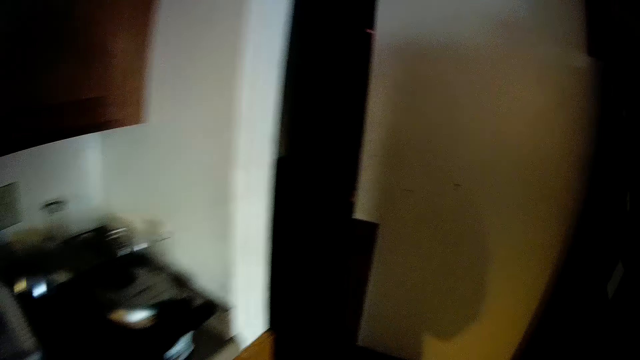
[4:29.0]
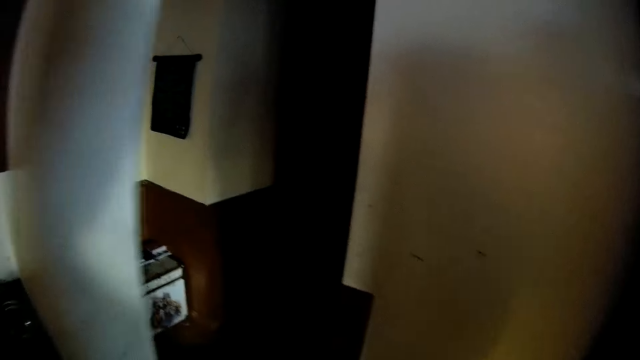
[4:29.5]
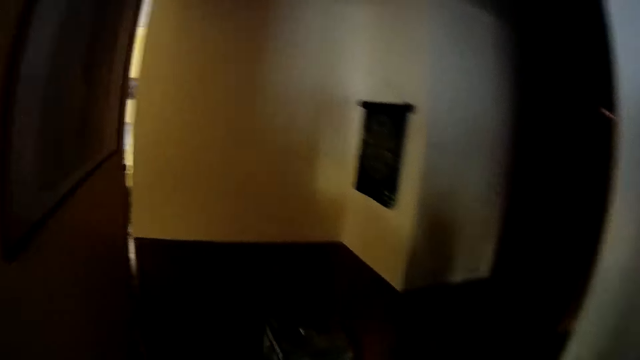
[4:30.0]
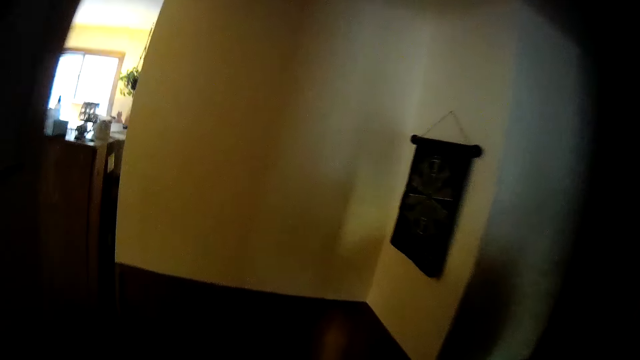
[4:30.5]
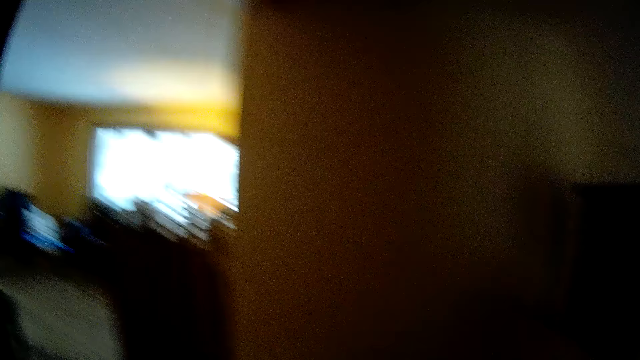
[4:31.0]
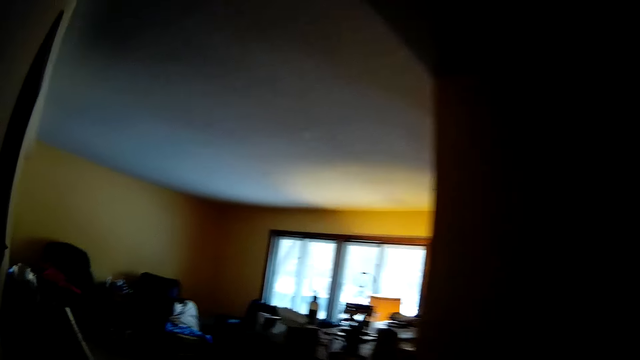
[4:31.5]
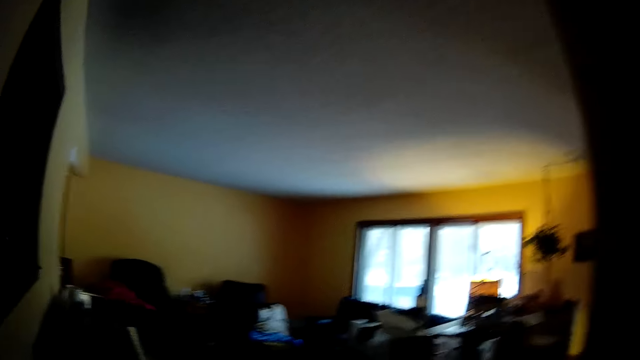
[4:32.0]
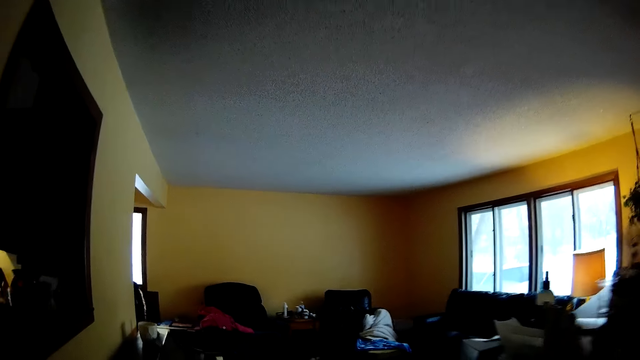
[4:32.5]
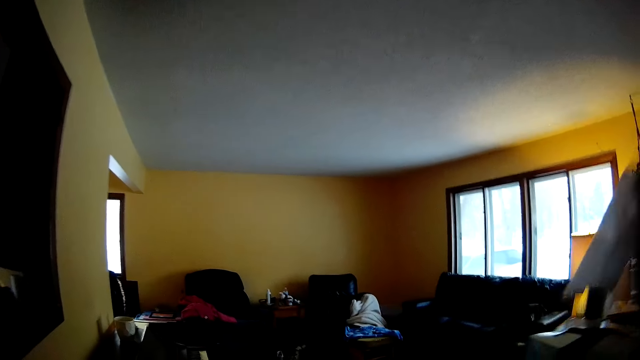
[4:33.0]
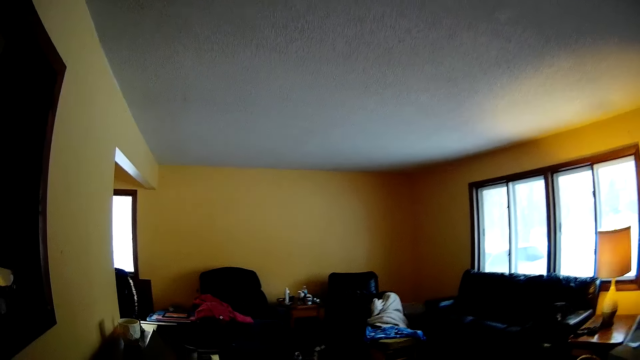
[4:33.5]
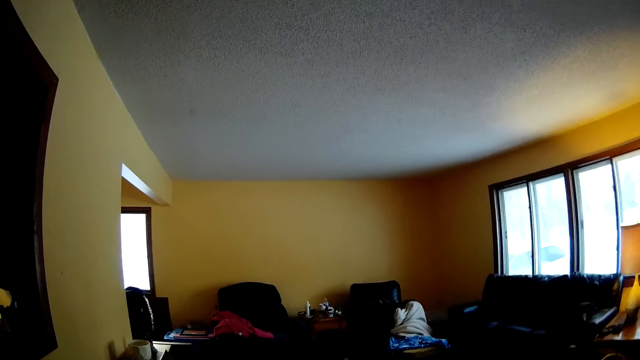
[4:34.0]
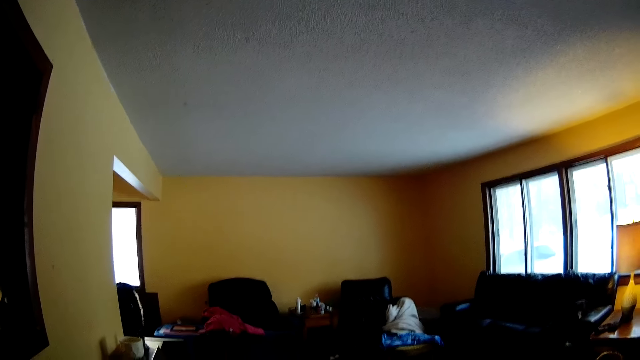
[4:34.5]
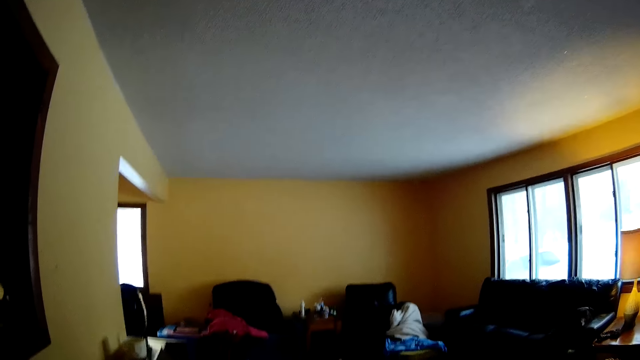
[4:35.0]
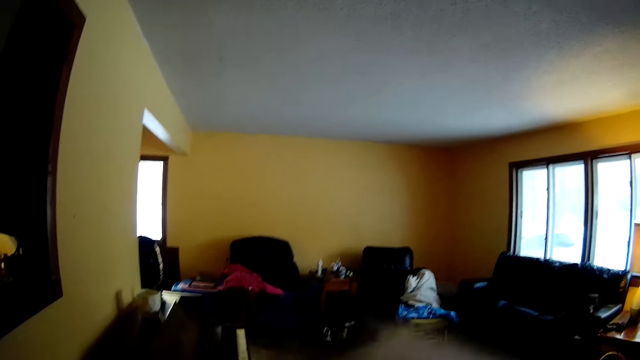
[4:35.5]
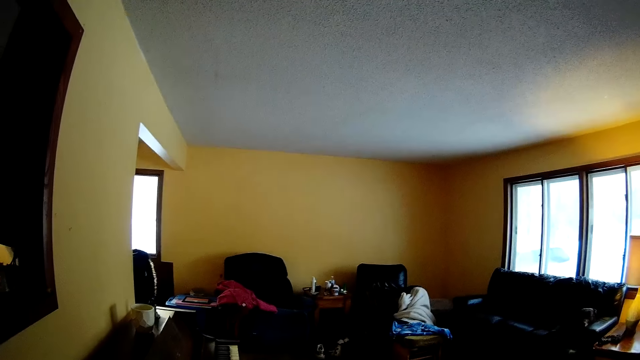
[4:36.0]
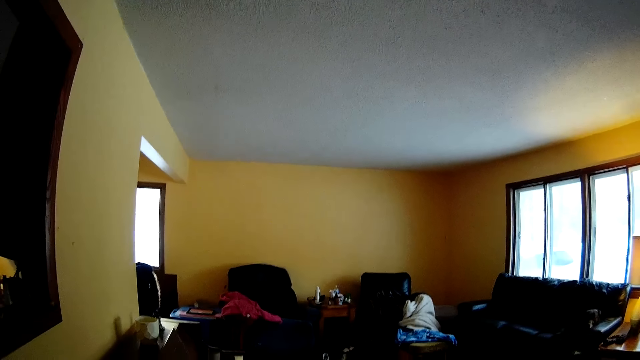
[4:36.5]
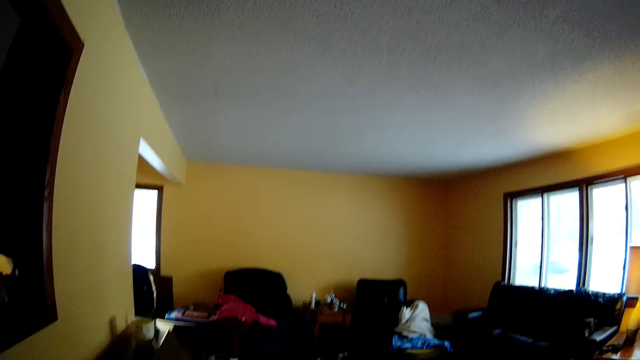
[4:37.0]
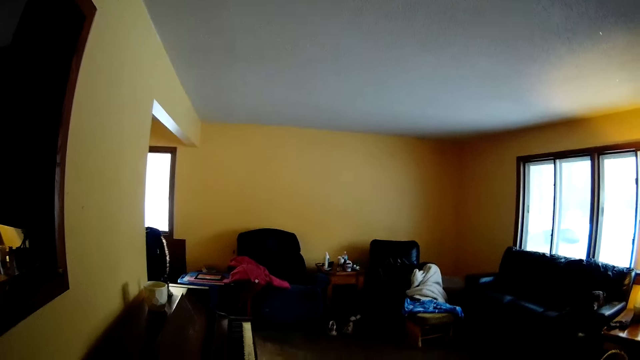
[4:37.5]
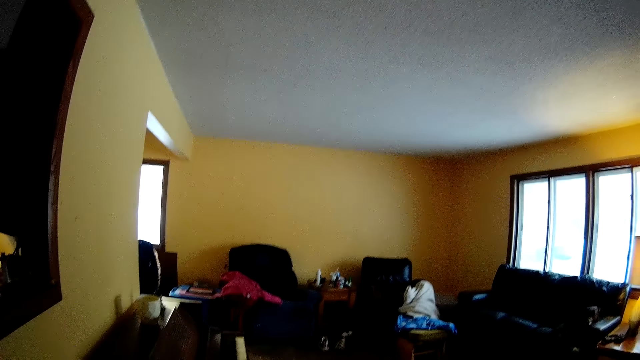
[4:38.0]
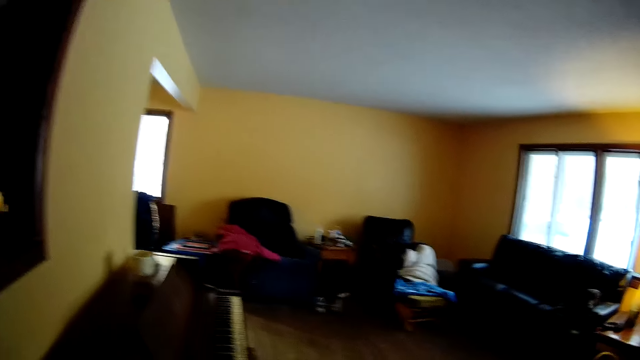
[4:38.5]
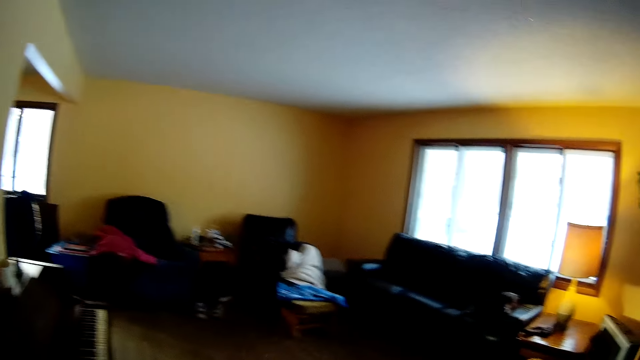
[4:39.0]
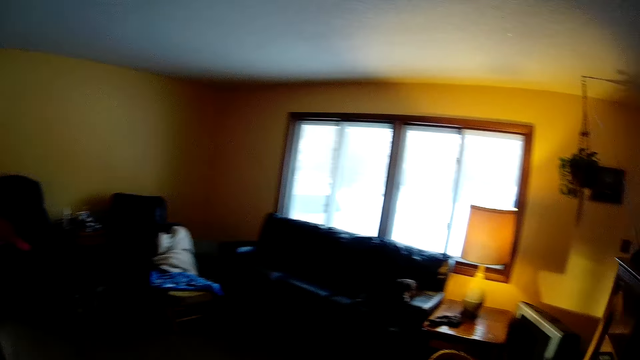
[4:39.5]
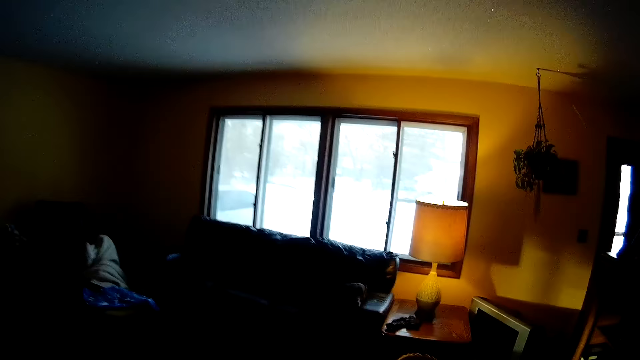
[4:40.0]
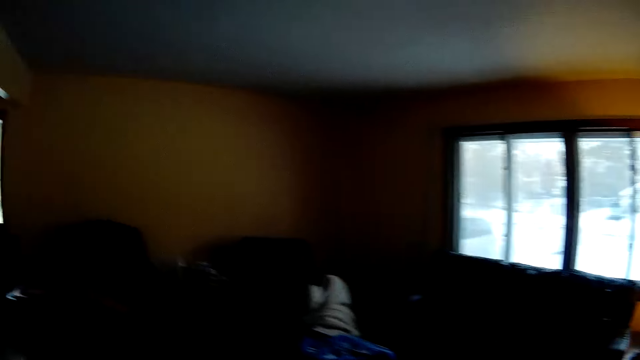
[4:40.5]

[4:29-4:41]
The camera wearer walks out of the kitchen. She walks into the living room. She lifts the tissue in the box with her right hand. She holds up the tissue in her right hand.

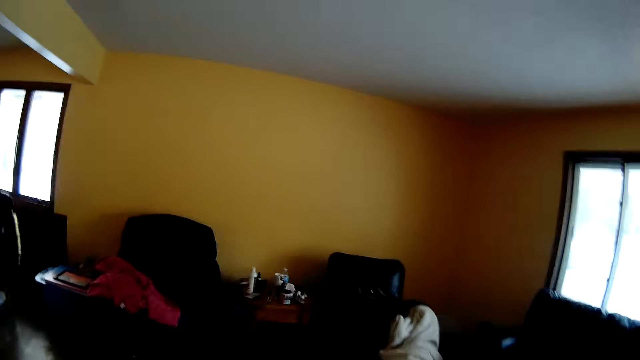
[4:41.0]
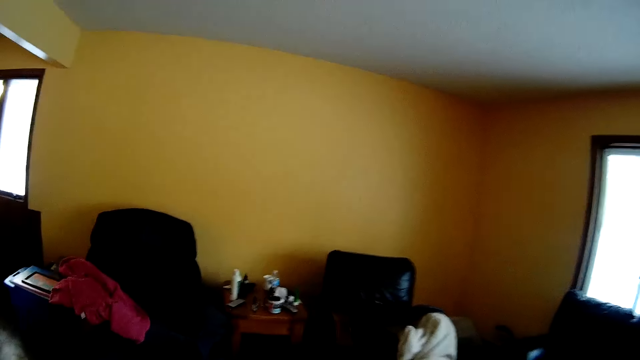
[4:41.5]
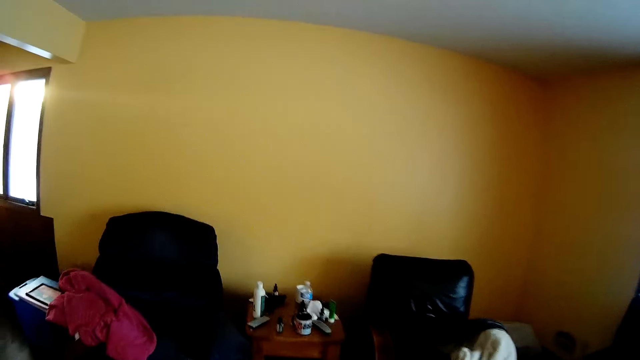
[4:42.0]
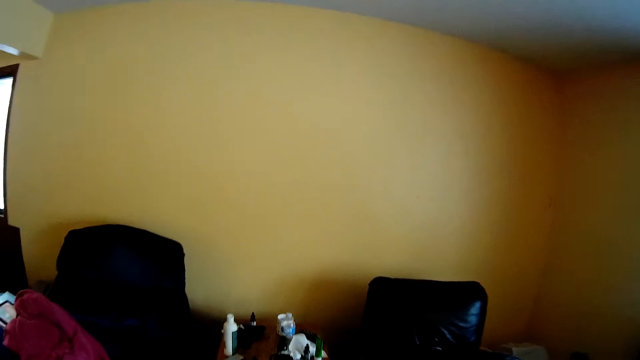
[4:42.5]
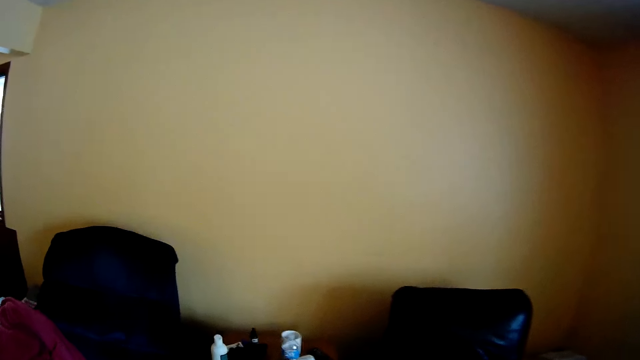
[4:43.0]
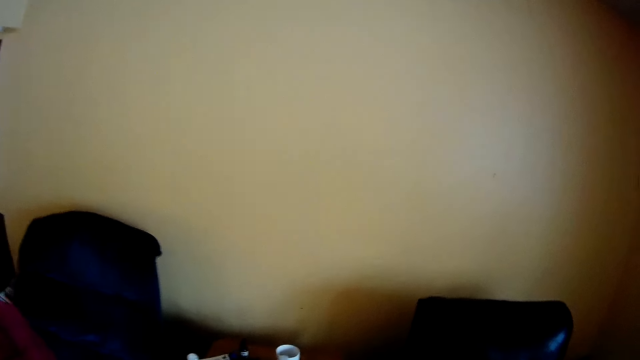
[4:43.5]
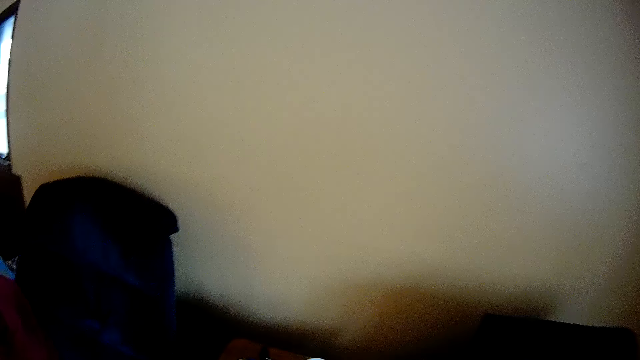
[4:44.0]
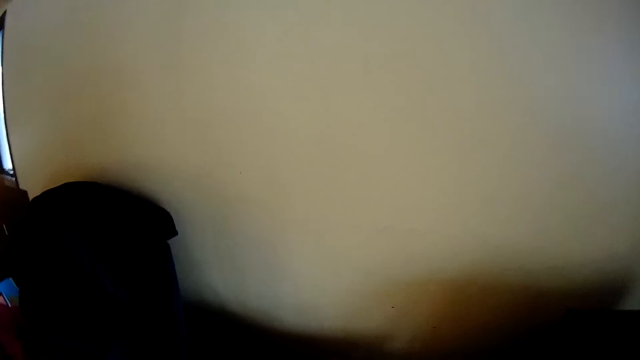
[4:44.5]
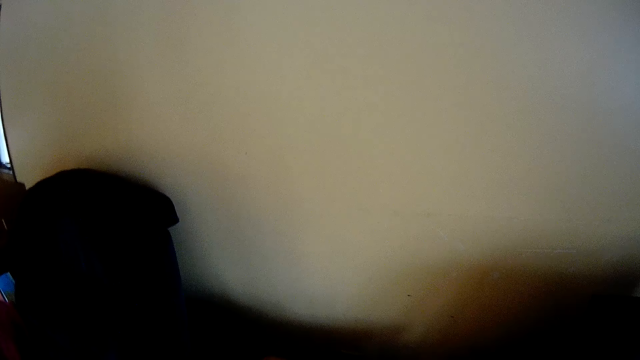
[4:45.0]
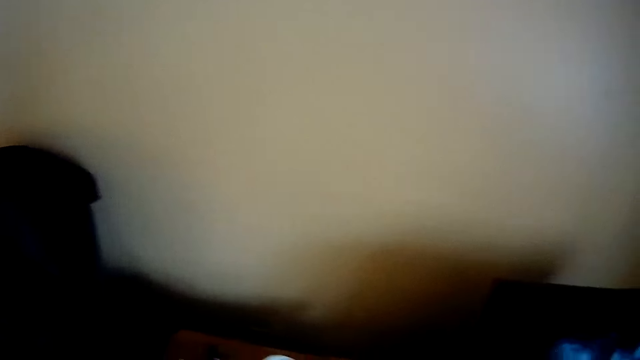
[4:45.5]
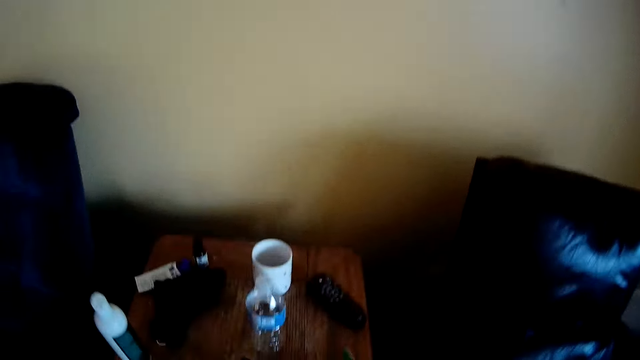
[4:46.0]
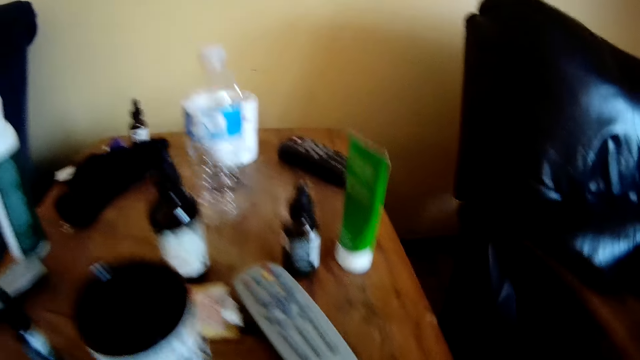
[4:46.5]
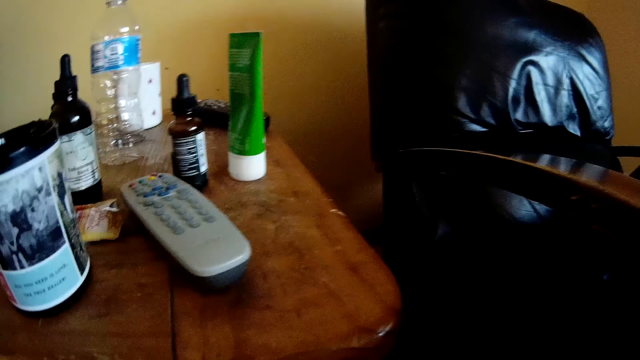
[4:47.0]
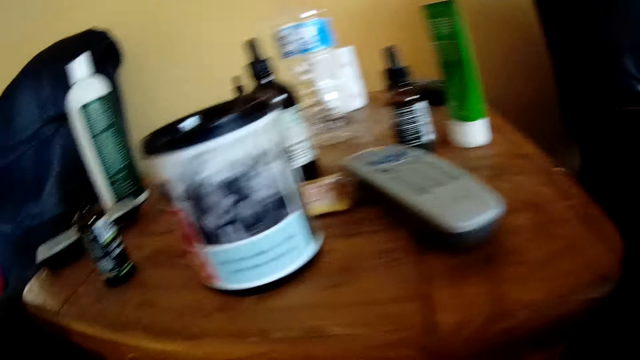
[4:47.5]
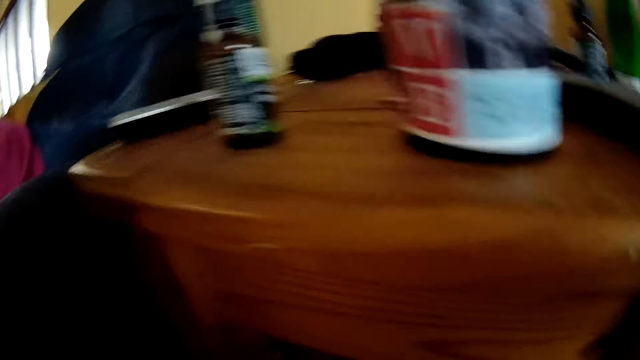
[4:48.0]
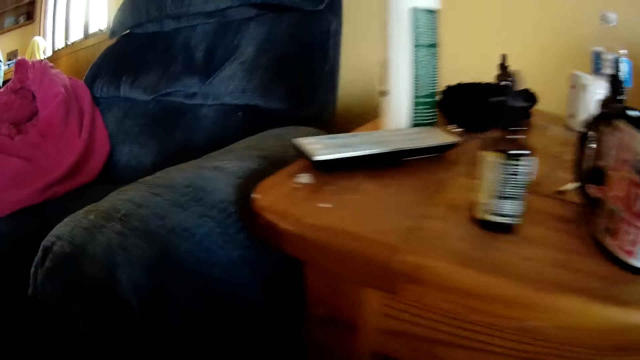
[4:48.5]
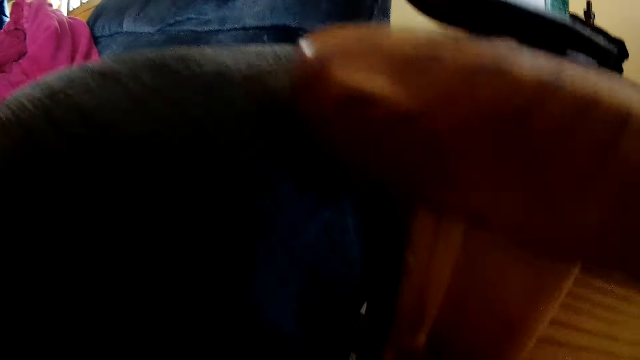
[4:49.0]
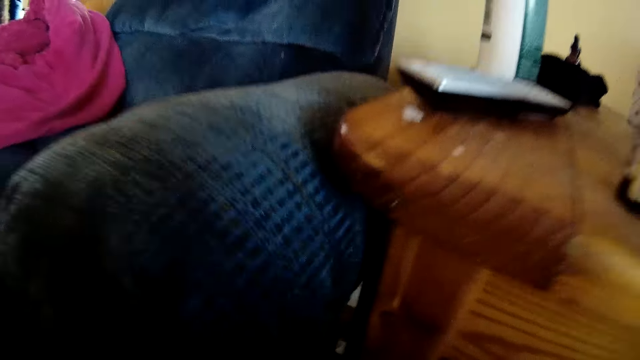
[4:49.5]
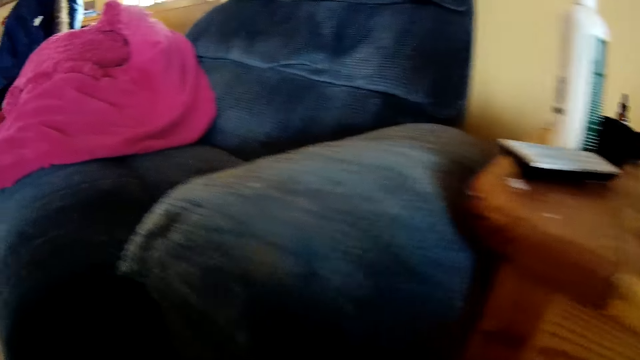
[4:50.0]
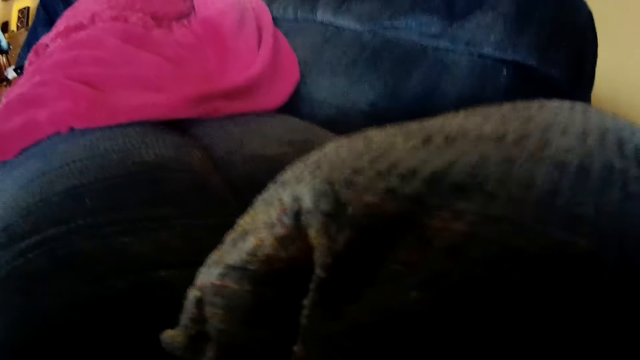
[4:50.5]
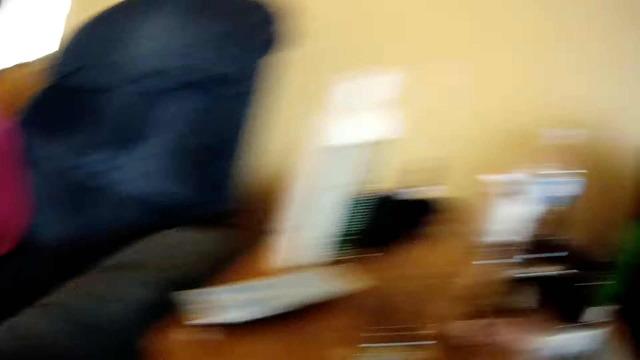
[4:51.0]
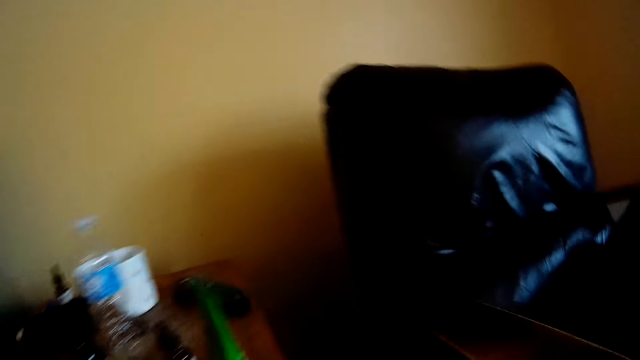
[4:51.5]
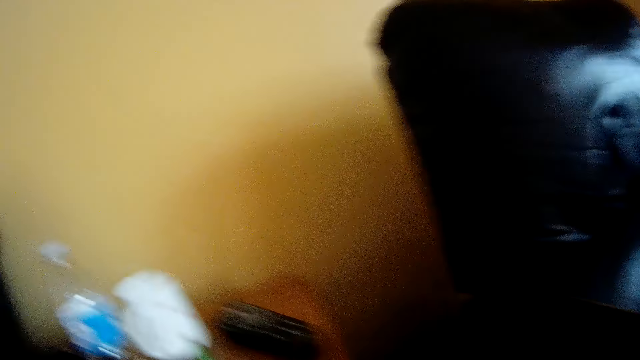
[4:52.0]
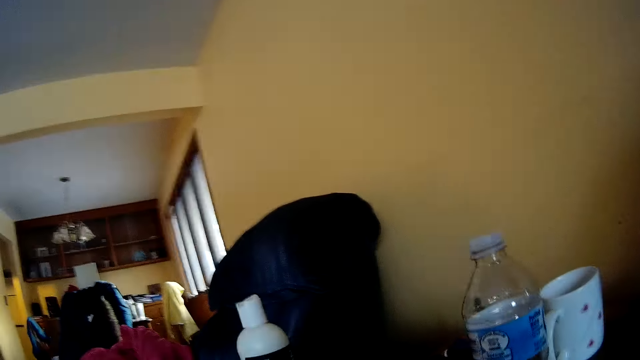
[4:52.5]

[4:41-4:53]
The camera wearer looks around. They look for something.
